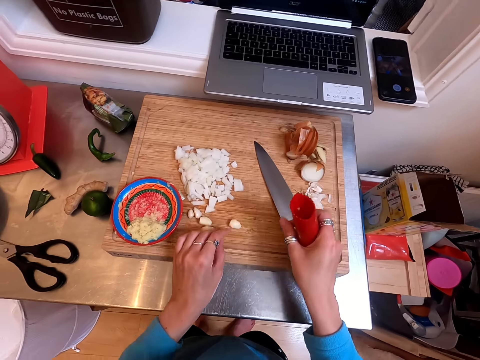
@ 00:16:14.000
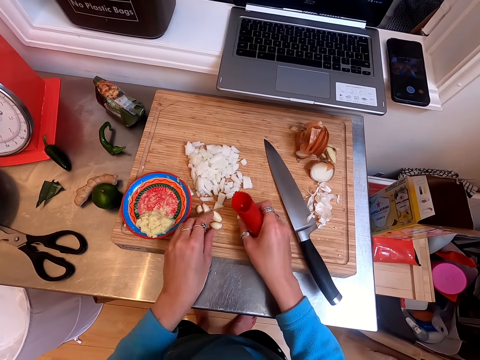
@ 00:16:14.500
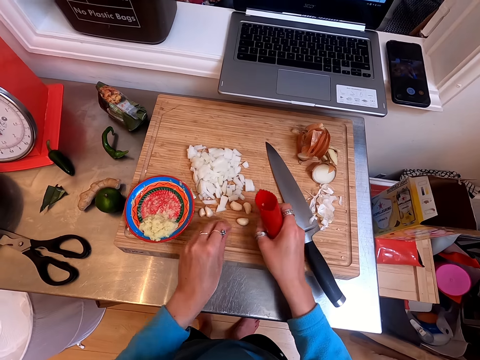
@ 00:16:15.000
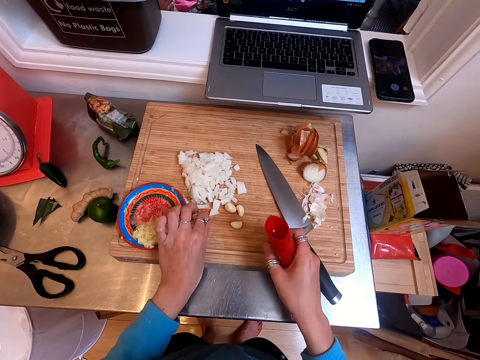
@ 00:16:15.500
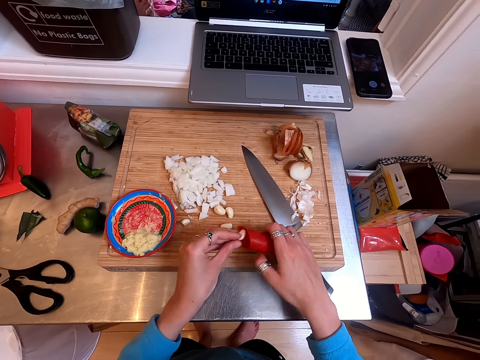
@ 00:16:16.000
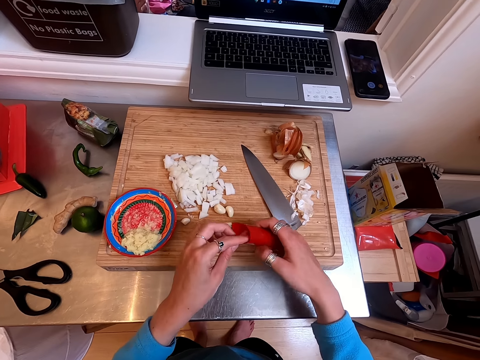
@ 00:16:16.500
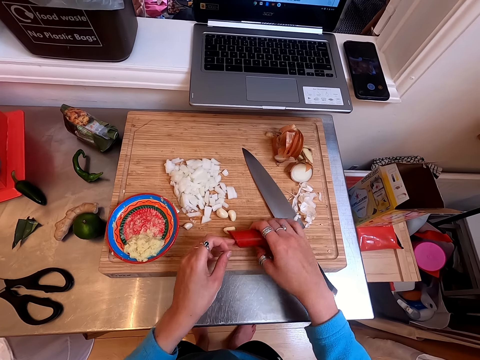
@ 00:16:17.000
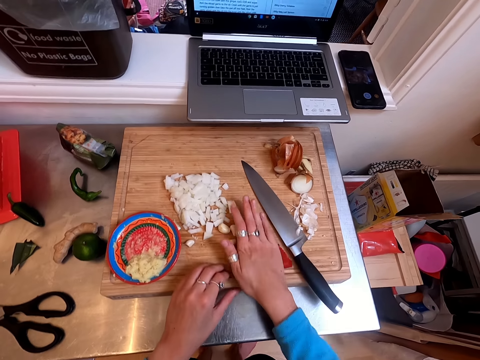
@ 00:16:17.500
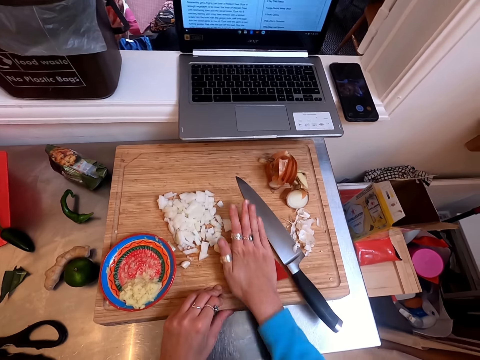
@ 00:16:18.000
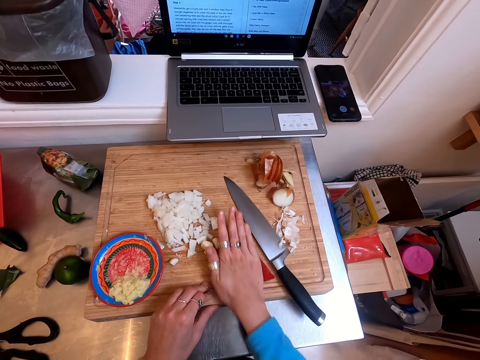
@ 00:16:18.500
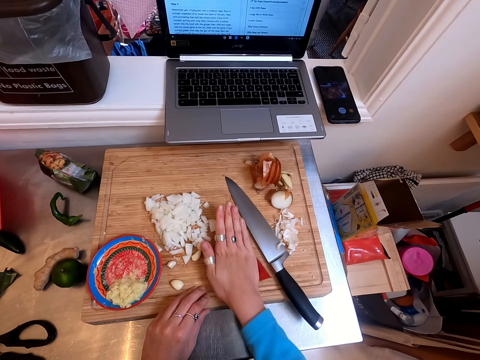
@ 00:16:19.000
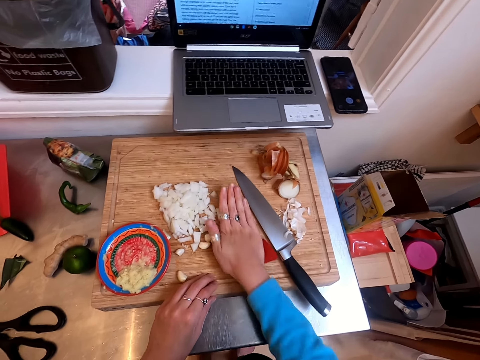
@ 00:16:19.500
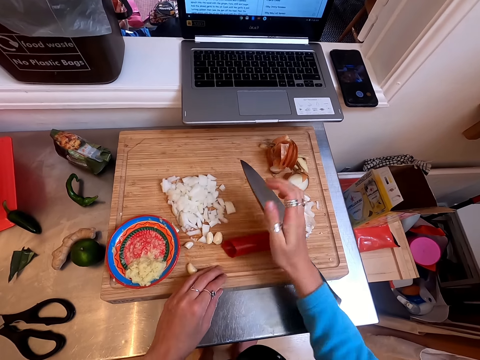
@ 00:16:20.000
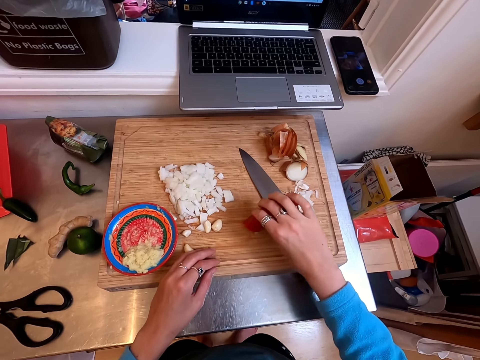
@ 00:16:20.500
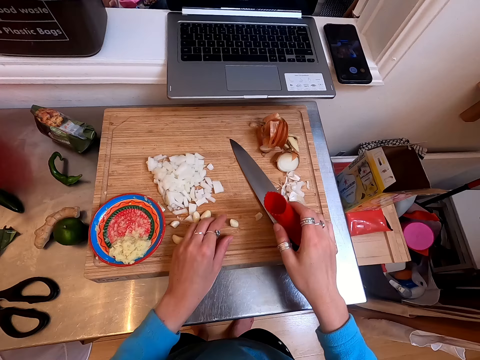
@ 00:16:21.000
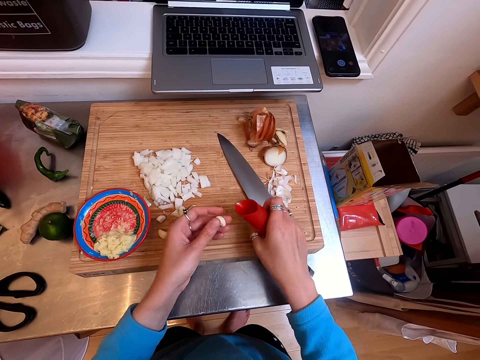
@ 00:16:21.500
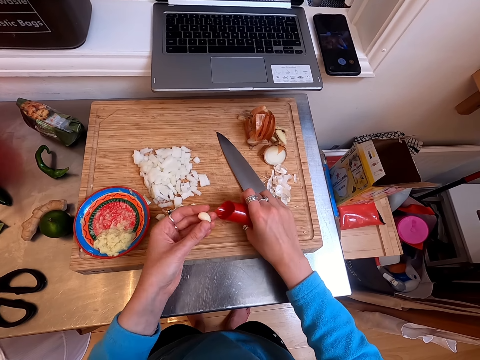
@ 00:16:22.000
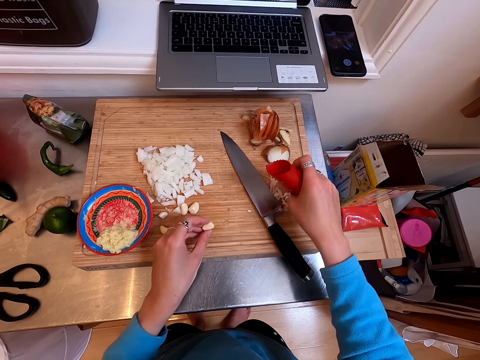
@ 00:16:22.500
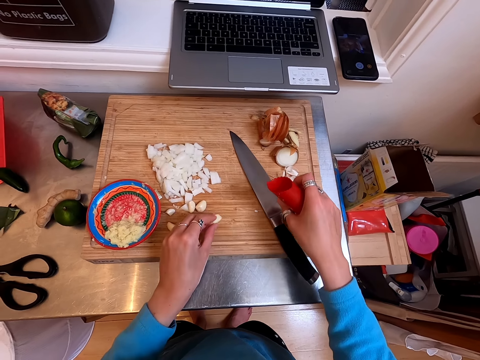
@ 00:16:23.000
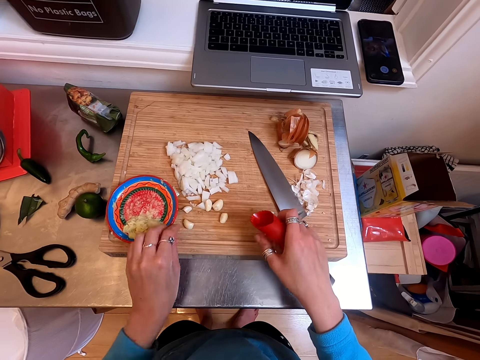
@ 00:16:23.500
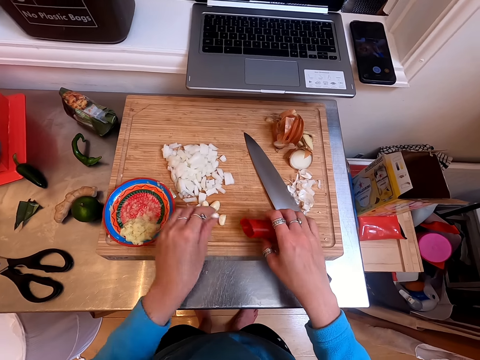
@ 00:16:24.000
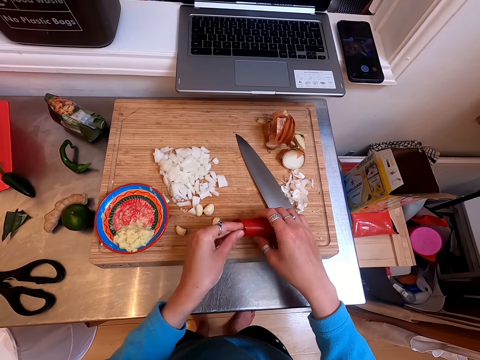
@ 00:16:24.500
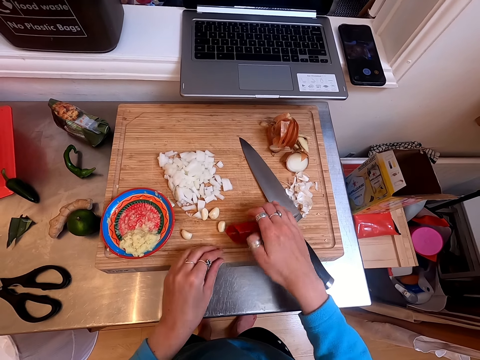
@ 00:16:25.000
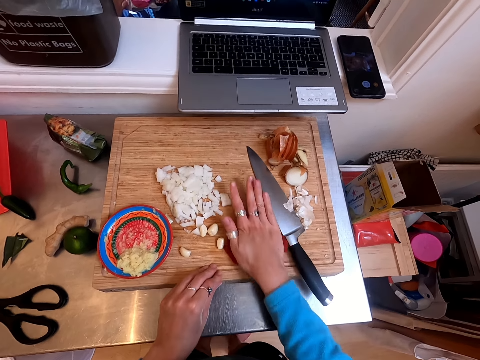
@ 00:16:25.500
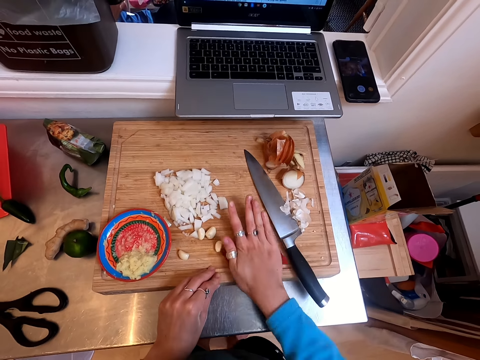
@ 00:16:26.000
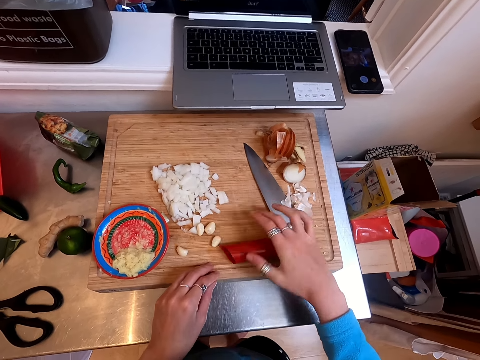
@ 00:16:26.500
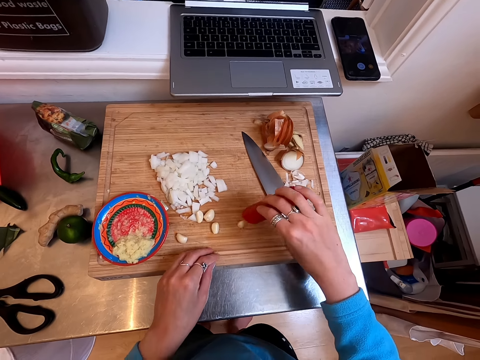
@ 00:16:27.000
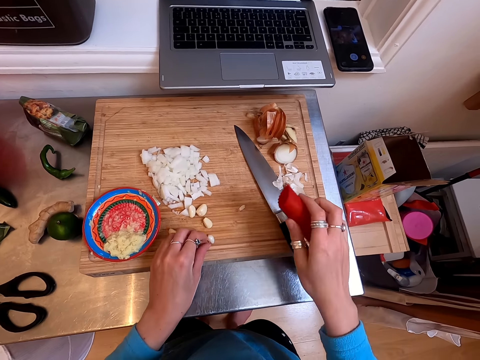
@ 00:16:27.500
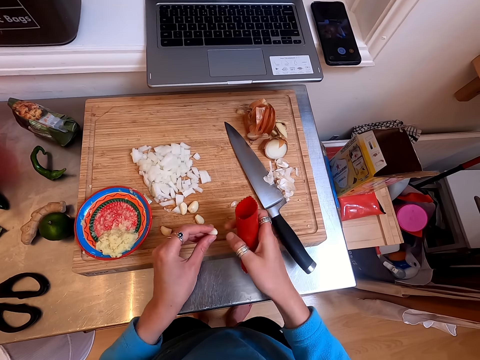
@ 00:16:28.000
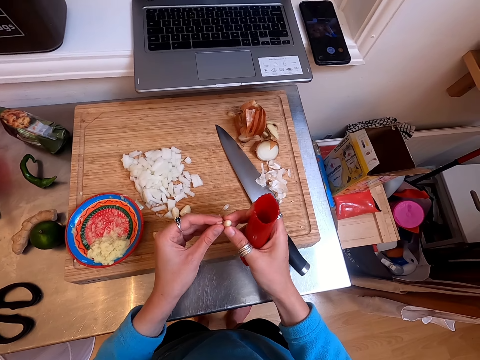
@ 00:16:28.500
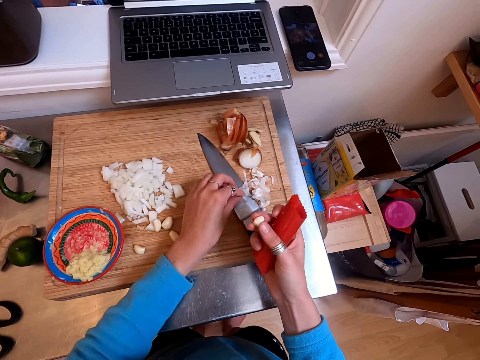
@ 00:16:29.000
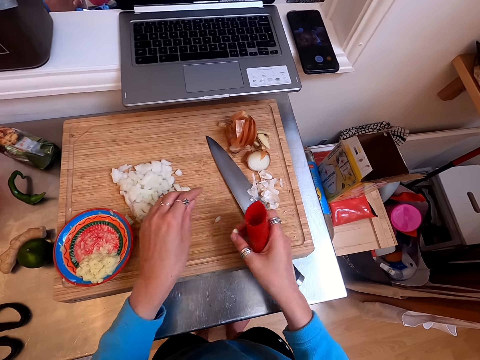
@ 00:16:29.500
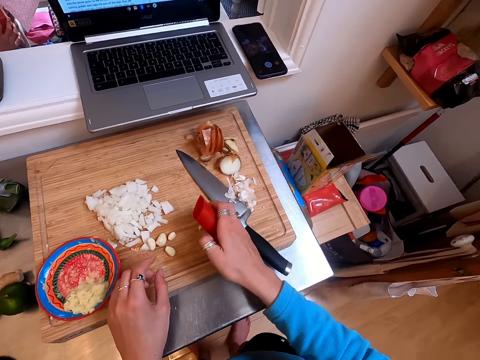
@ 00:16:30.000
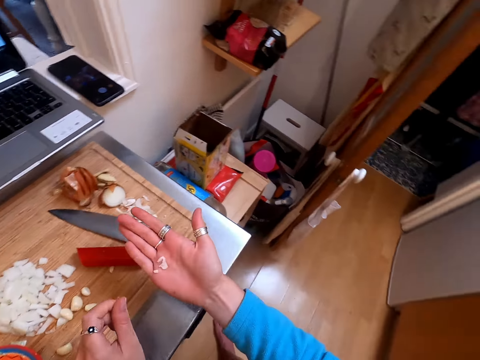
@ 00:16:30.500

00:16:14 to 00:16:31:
The camera wearer drops garlic. They move the garlic. They pick up the garlic. They put a garlic clove in a garlic peeler. They drop something. They roll something. They peel the garlic with hands. They pick up something. They drop the garlic. They remove the garlic cloves from the garlic peeler. They drop the garlic. They pick up the garlic. They put the garlic clove in the garlic peeler. They drop something. They roll something. They peel the garlic with hands. They pick up something. They drop something. They remove the garlic cloves from the garlic peeler. They peel the garlic. They drop the peel. They drop the garlic. They drop something.

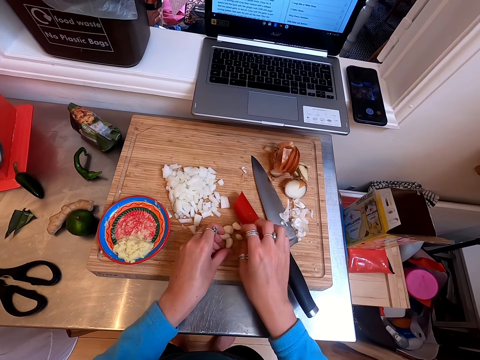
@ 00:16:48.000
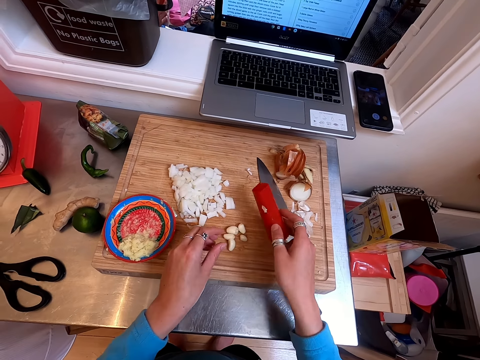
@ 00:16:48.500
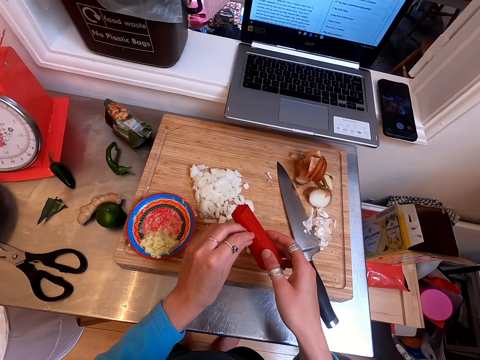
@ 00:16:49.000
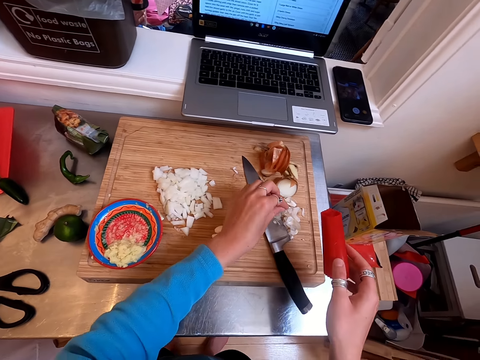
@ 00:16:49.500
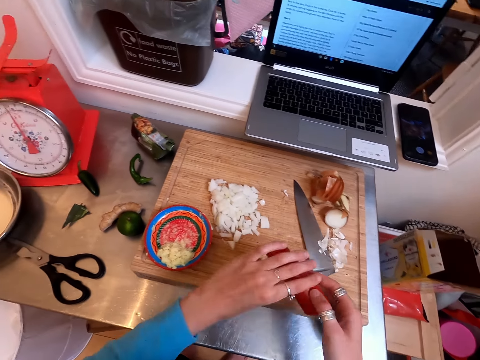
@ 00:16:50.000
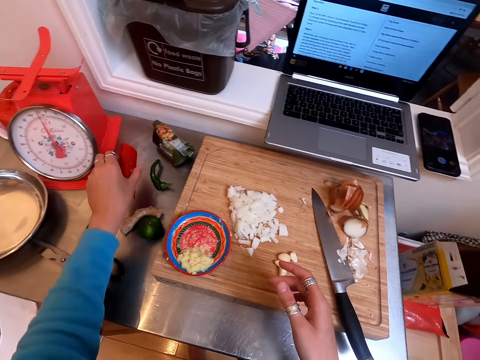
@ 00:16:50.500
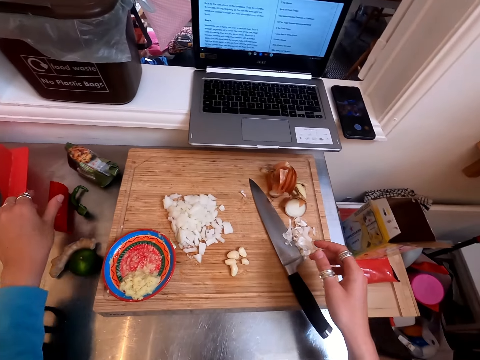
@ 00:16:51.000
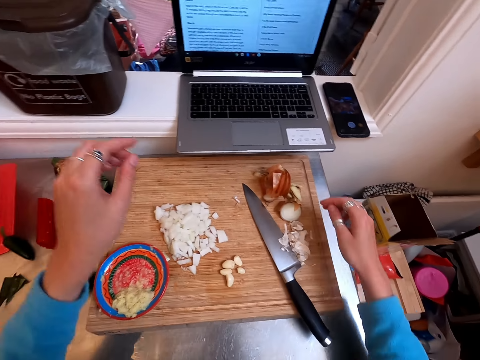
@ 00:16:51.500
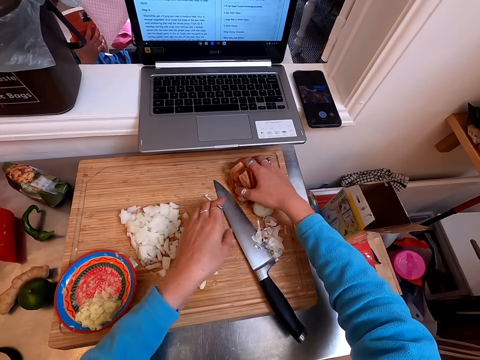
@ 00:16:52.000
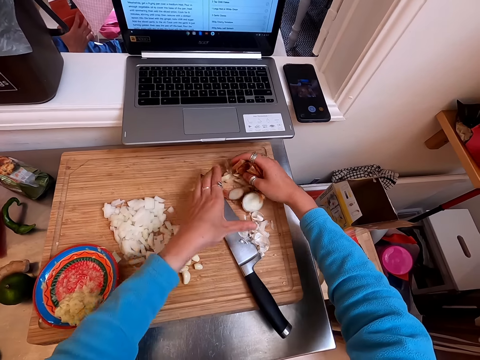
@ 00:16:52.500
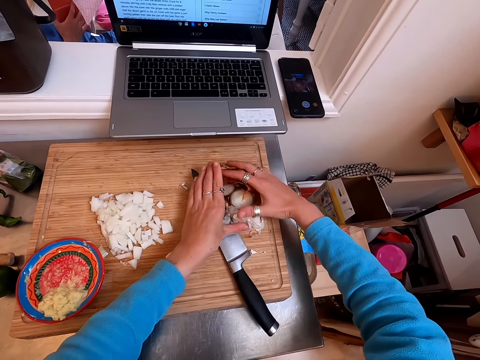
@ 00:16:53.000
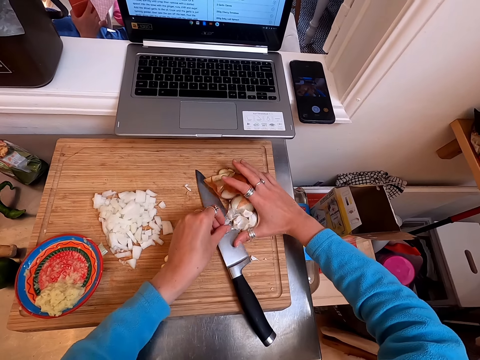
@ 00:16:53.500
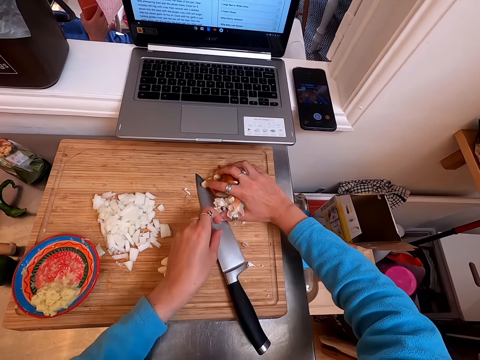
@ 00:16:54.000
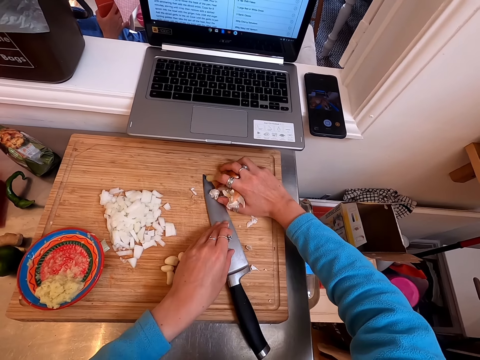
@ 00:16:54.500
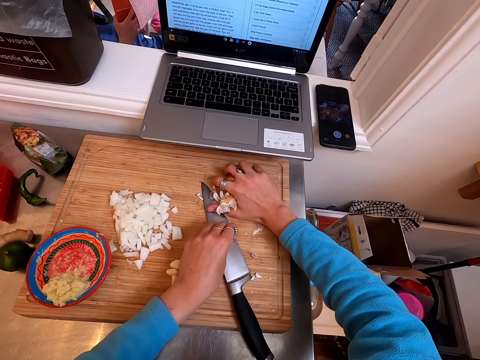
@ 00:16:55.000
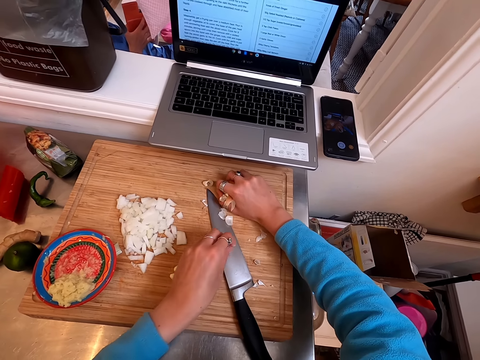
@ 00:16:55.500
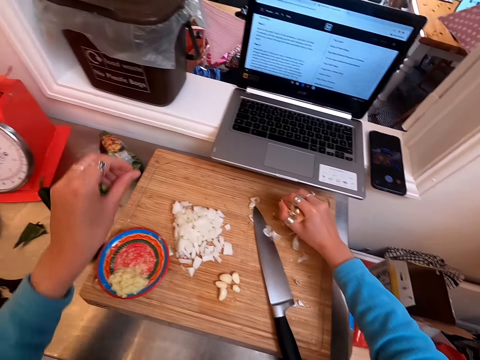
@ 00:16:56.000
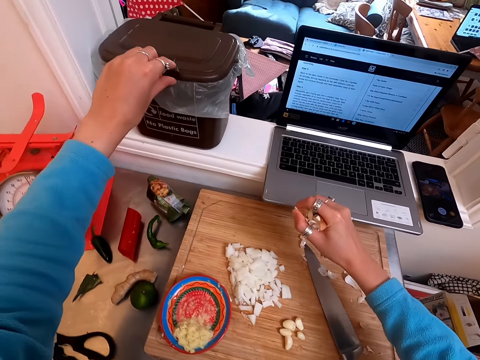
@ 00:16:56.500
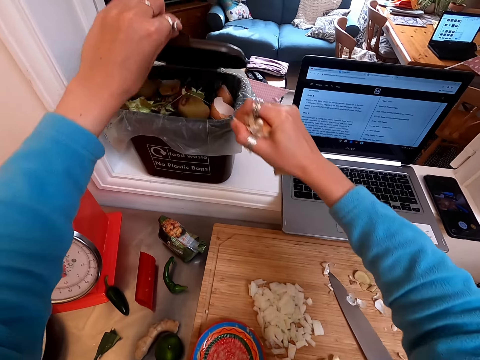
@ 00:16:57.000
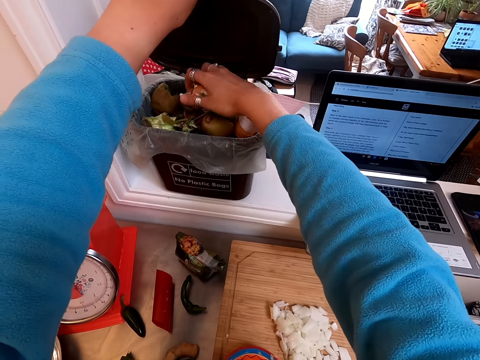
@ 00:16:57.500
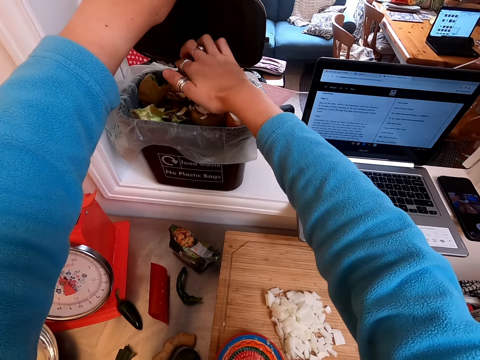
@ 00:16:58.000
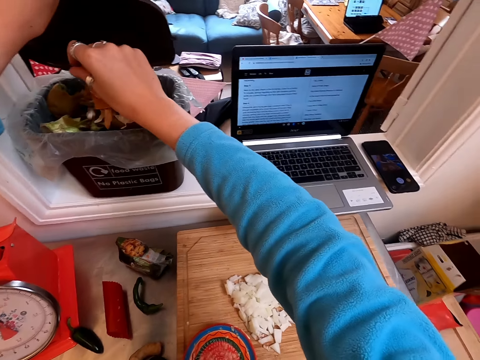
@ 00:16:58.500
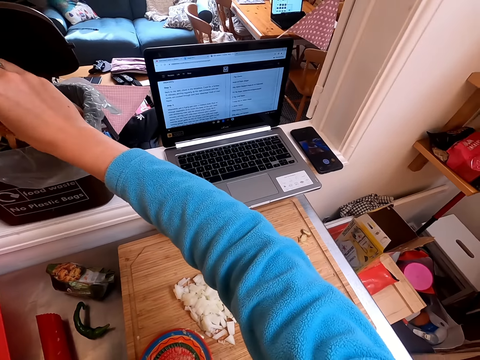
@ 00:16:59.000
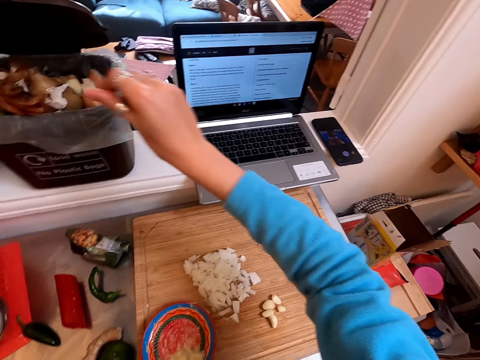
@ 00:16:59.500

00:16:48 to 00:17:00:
The camera wearer picks up something. They drop peels. They put a garlic peeler on a table. They collect the peels. They open a trash bin. They put husks in the dustbin.
